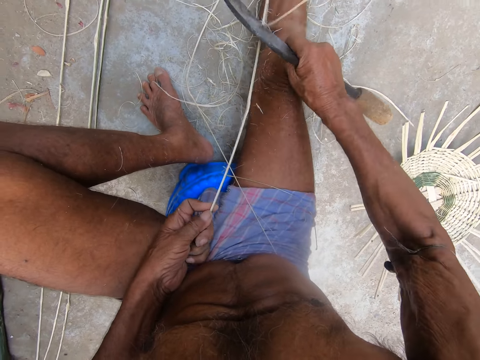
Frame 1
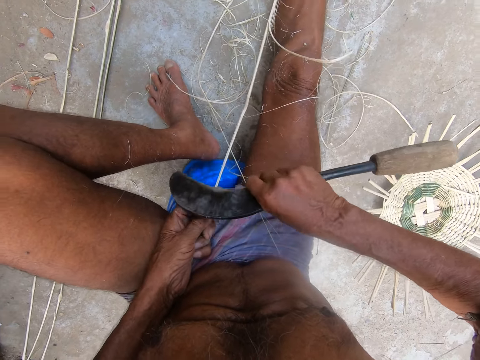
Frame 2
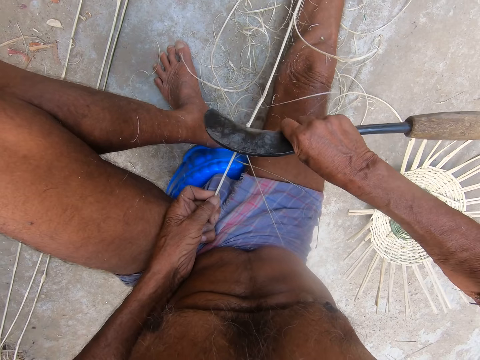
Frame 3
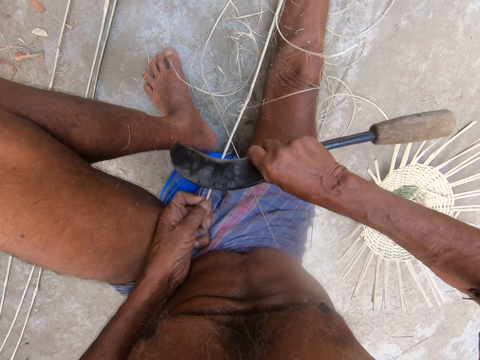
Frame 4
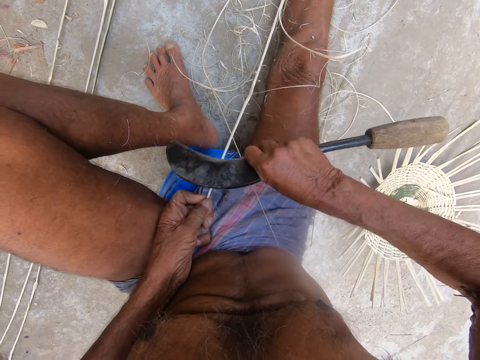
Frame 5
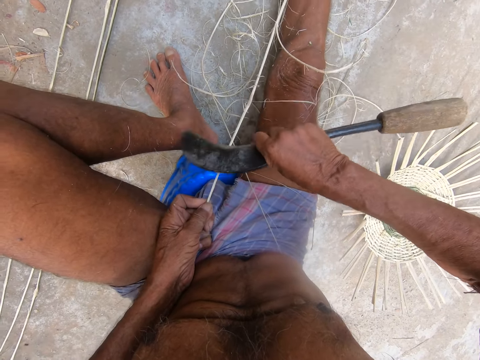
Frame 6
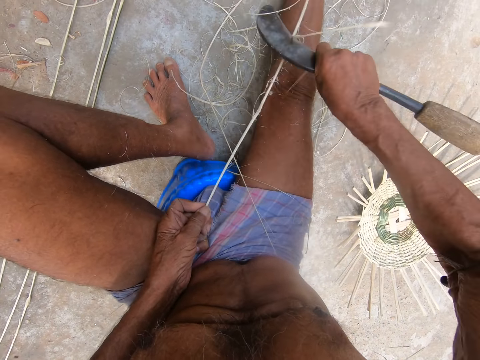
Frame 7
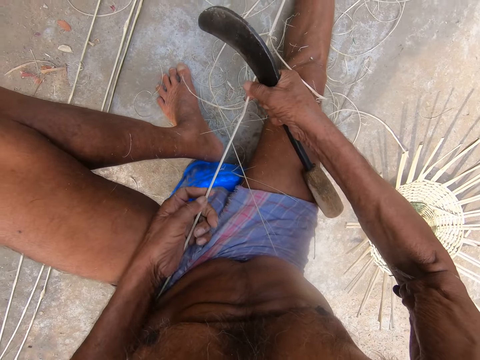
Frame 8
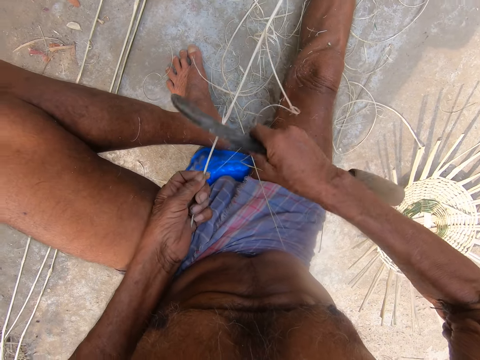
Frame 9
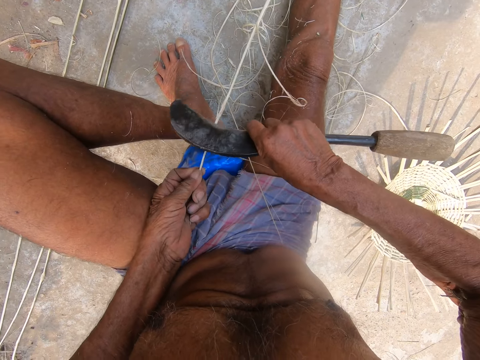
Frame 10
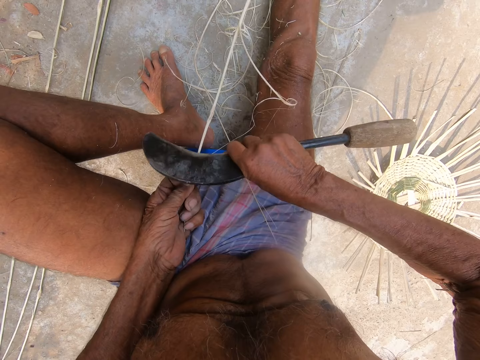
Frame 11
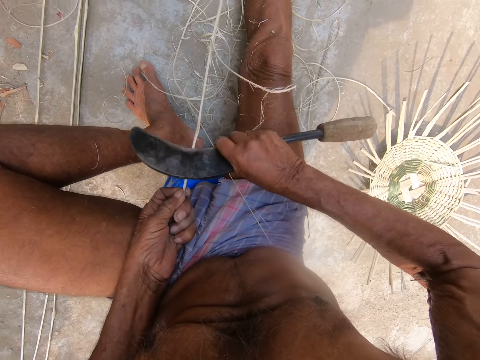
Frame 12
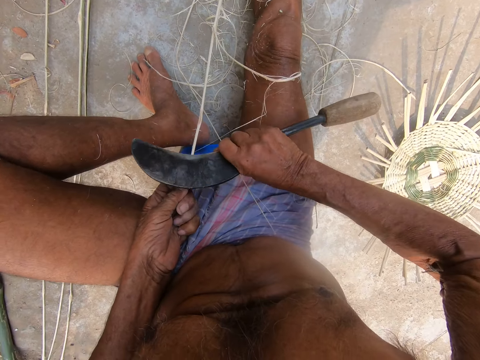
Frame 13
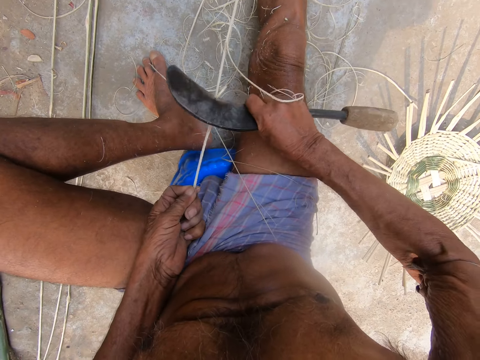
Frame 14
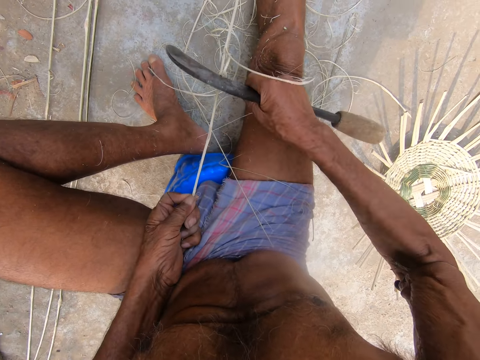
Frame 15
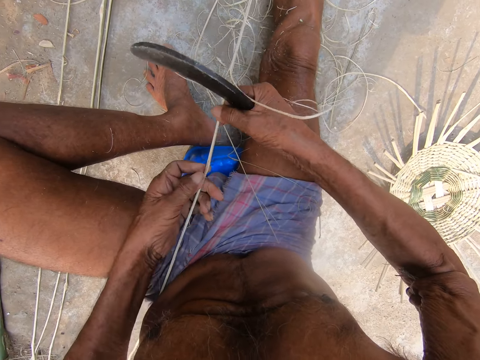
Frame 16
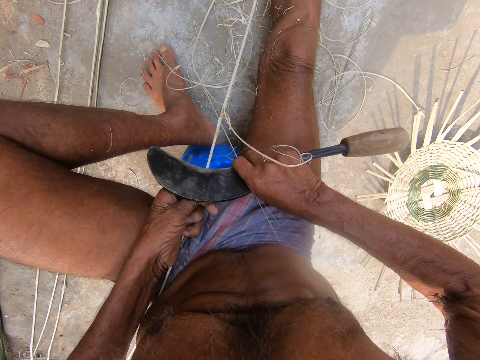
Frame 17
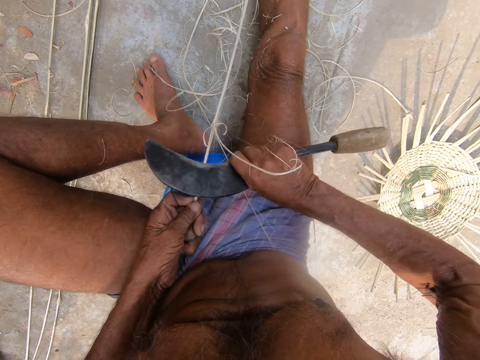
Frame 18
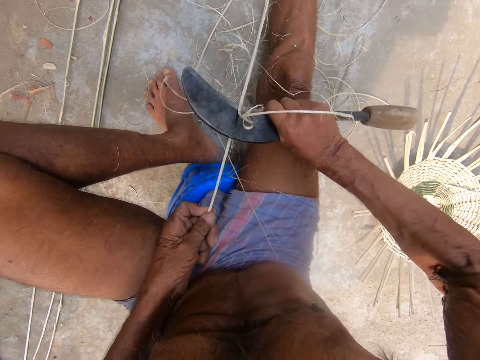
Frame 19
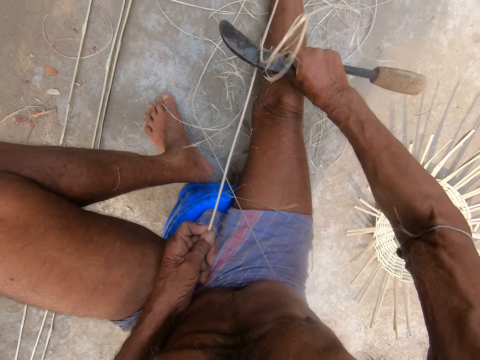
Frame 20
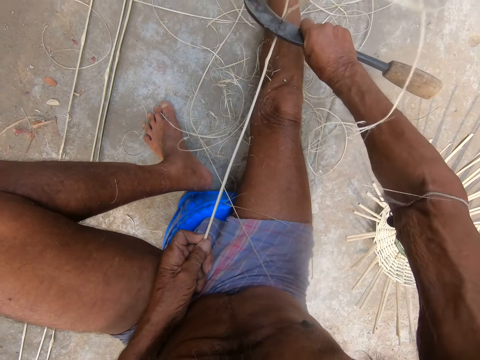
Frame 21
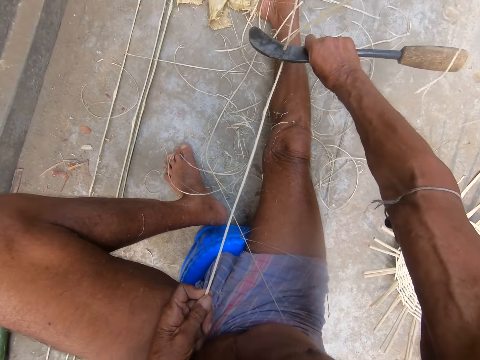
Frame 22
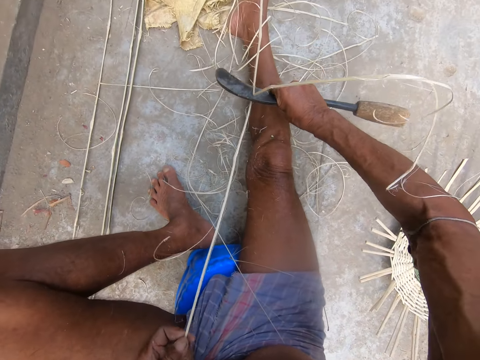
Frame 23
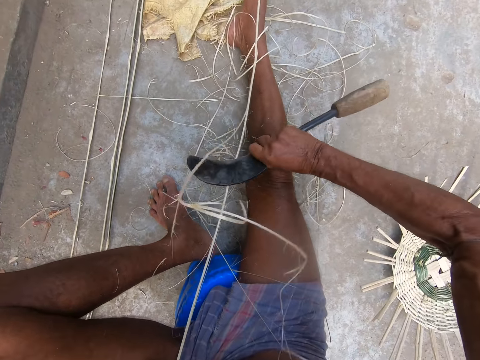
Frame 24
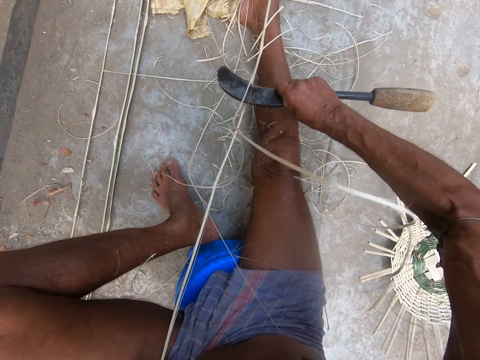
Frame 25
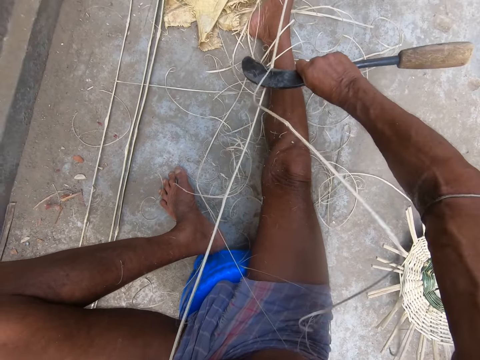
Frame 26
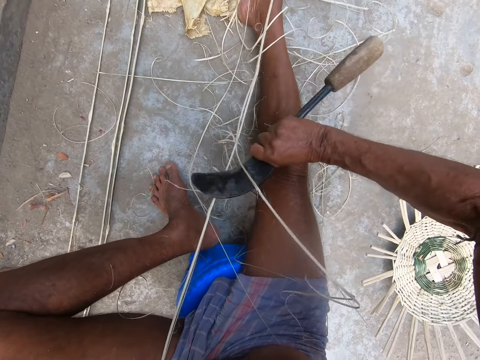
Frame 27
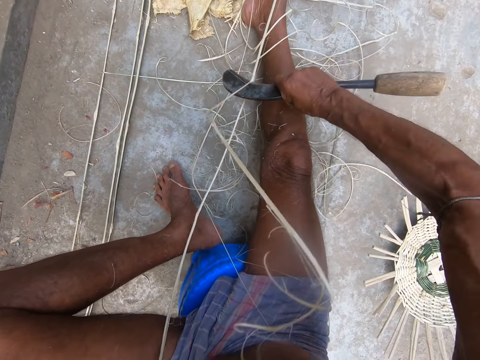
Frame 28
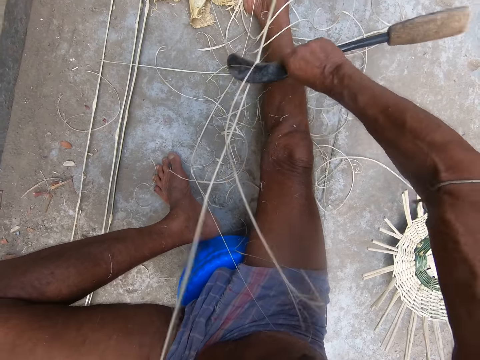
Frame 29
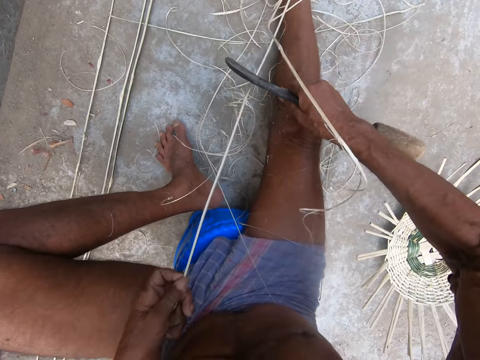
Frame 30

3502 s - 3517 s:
The camera wearer holds the bamboo strip with both hands. He moves the stick with both hands. He peels the bamboo strip in his left hand with the kukri knife in his right hand. He holds the bamboo strip with both hands. He moves the stick with both hands. He peels the bamboo strip in his left hand with the kukri knife in his right hand.

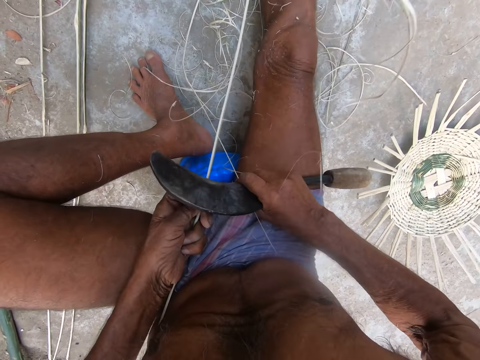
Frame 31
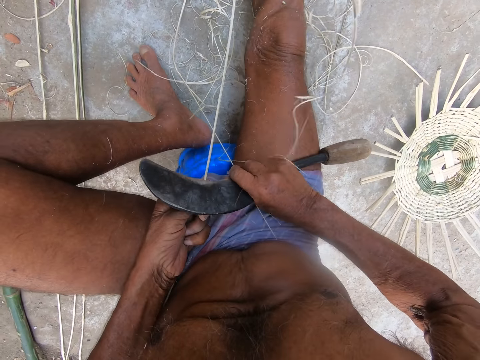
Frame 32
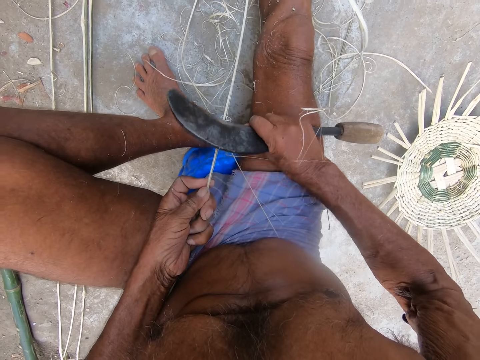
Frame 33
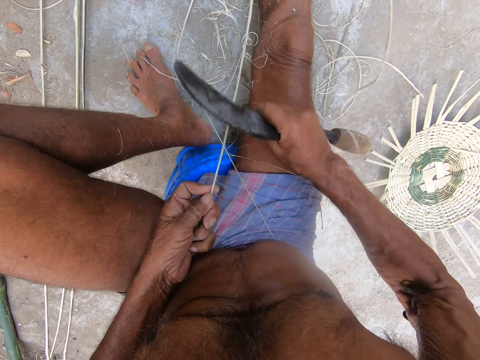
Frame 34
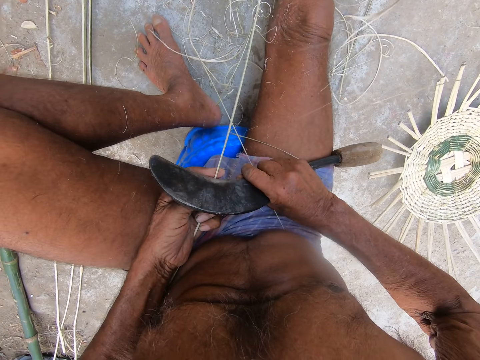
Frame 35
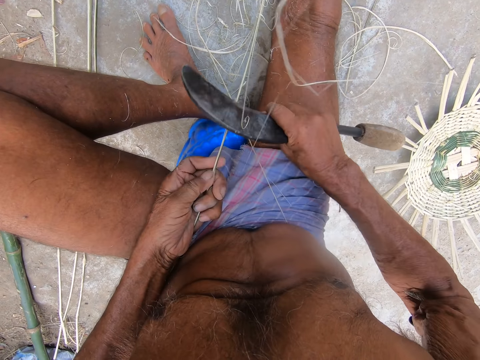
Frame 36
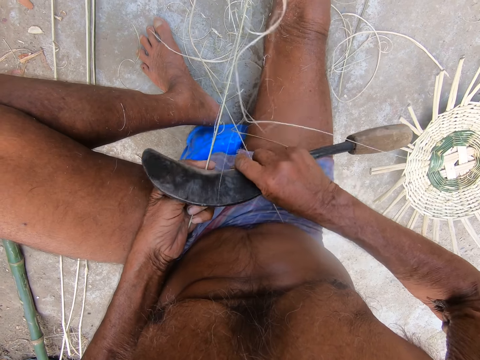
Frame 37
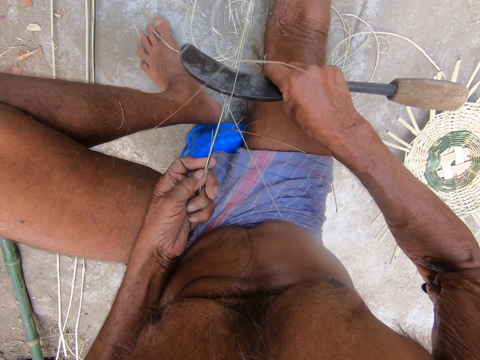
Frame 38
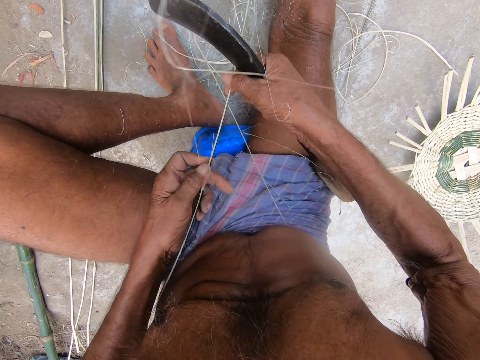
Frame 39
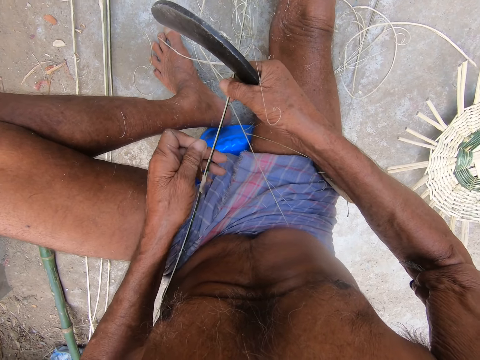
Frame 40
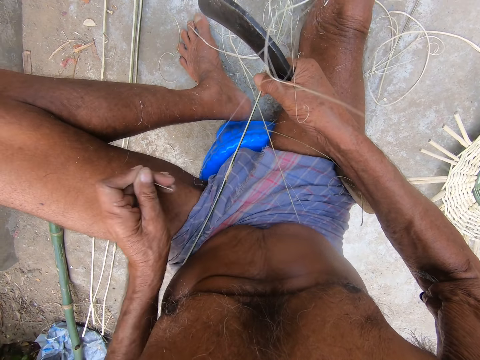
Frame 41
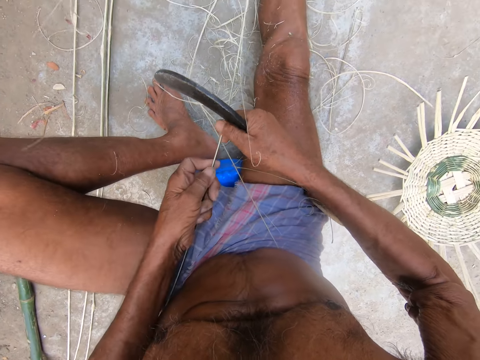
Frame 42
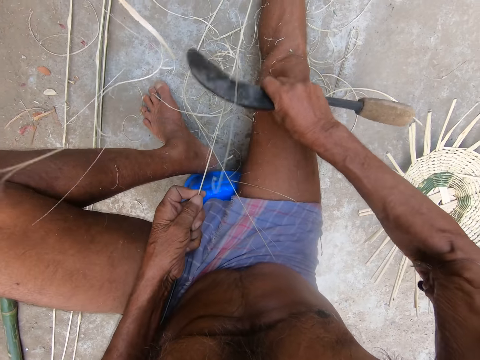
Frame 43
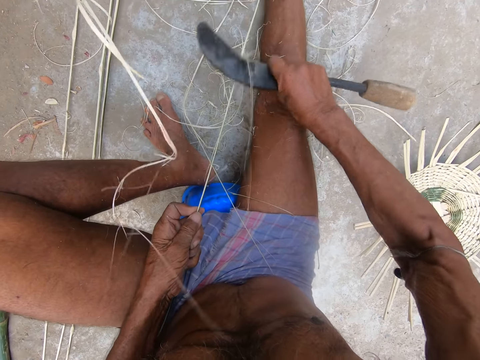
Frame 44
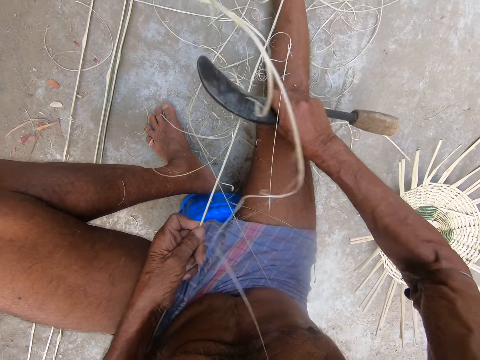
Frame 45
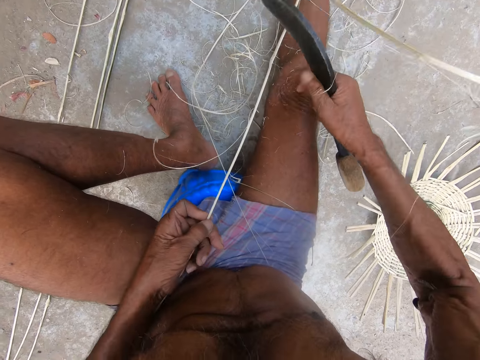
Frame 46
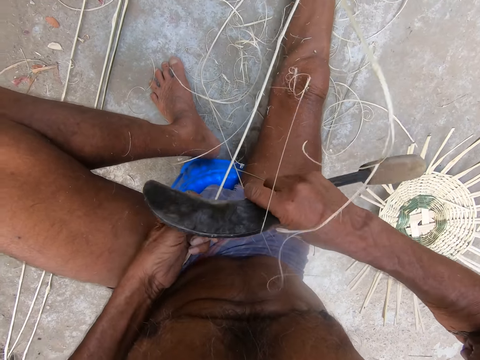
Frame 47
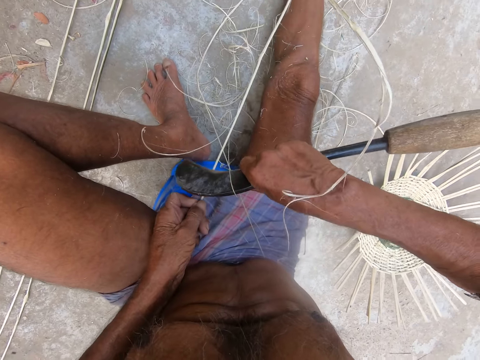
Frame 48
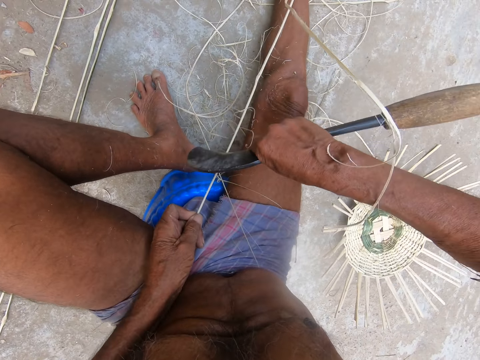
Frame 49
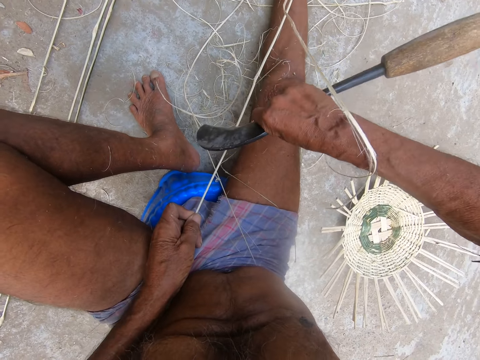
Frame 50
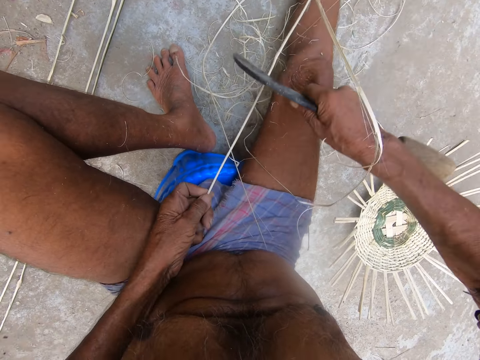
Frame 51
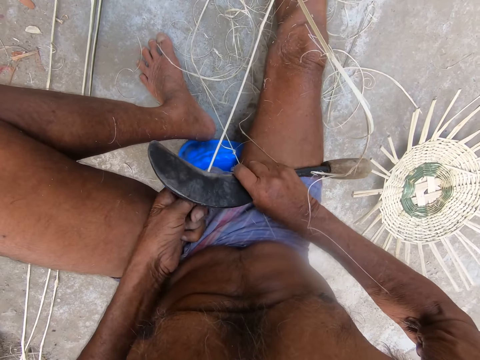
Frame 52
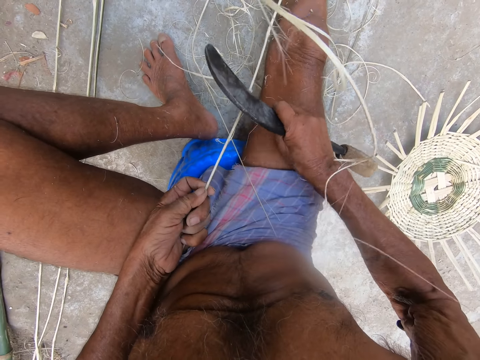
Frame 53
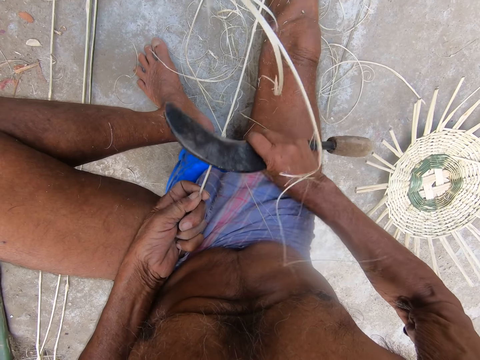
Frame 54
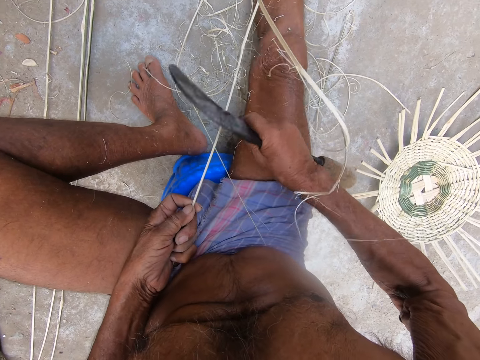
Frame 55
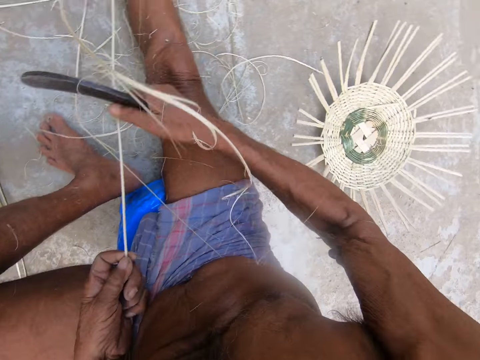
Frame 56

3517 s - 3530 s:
The camera wearer removes a bamboo strand from the bamboo strip in his right hand with his left hand. He moves the stick with both hands. He holds the bamboo strip with both hands. He peels the bamboo strip in his left hand with the kukri knife in his right hand.
